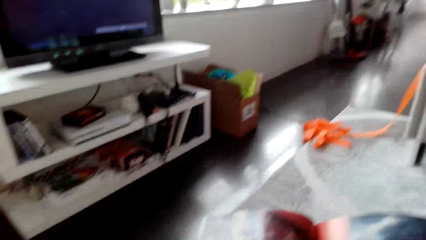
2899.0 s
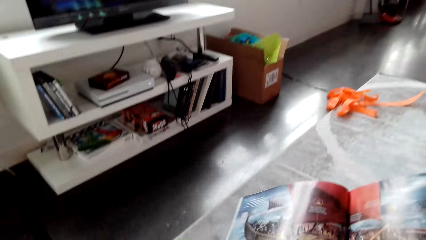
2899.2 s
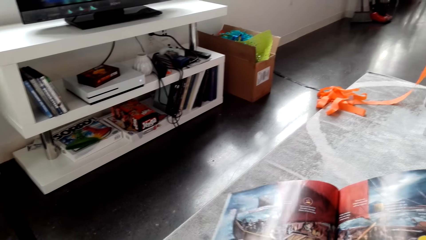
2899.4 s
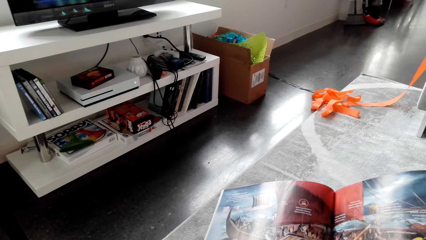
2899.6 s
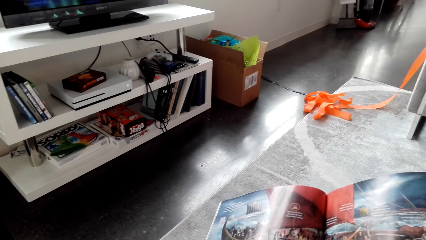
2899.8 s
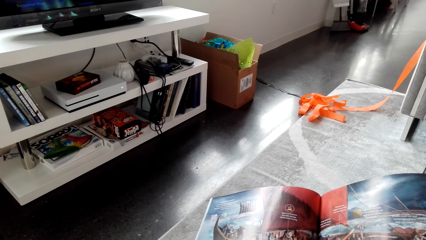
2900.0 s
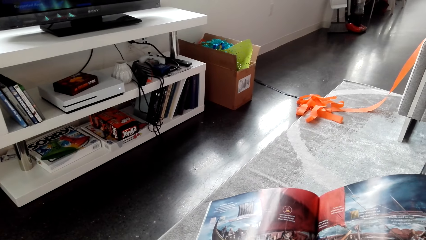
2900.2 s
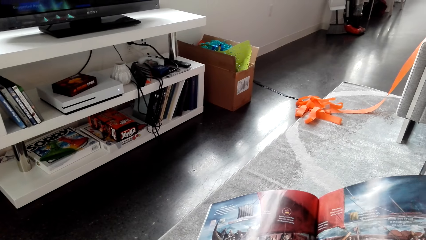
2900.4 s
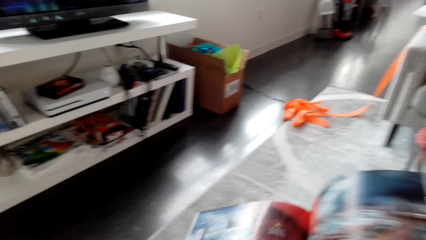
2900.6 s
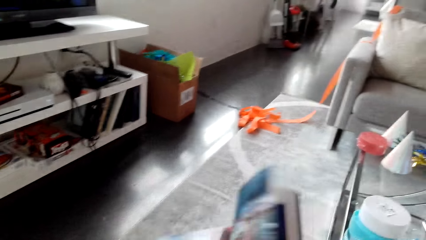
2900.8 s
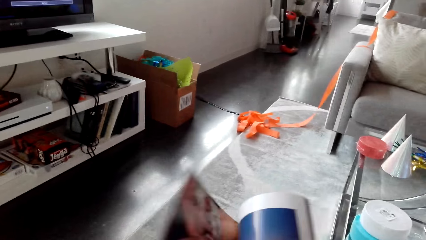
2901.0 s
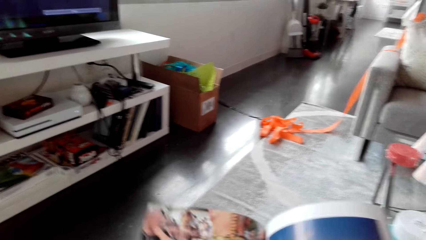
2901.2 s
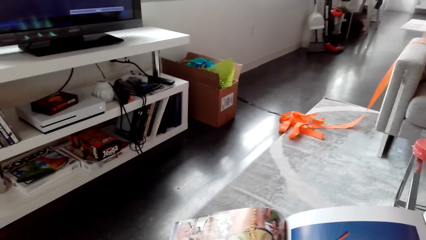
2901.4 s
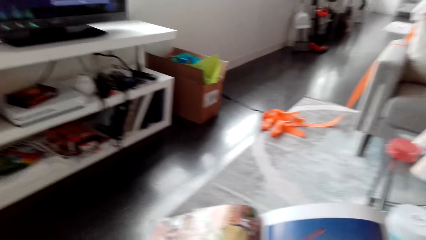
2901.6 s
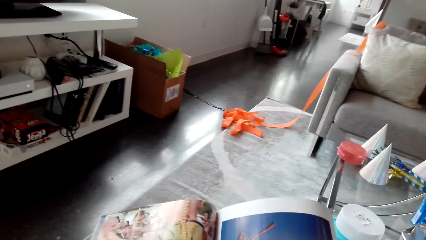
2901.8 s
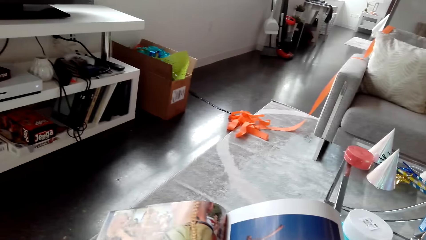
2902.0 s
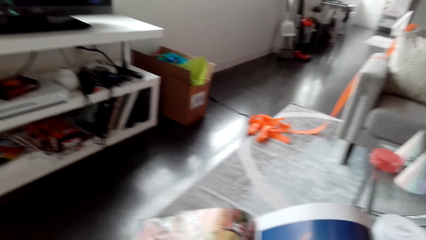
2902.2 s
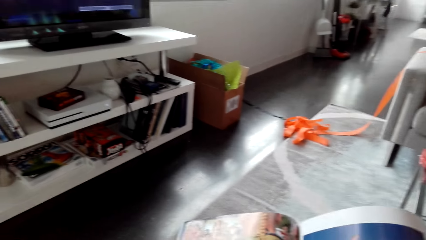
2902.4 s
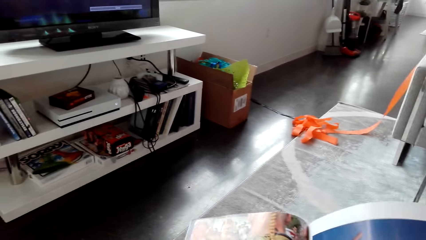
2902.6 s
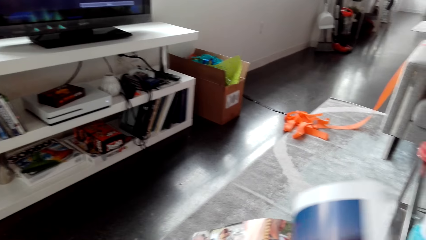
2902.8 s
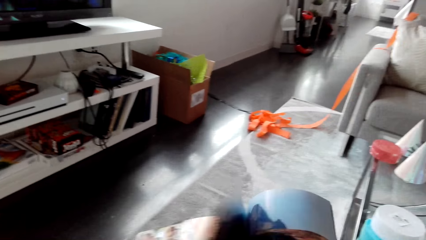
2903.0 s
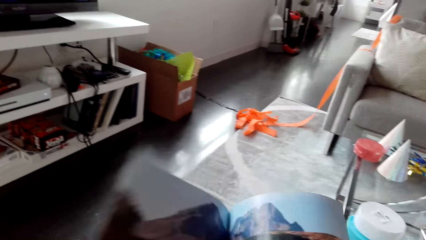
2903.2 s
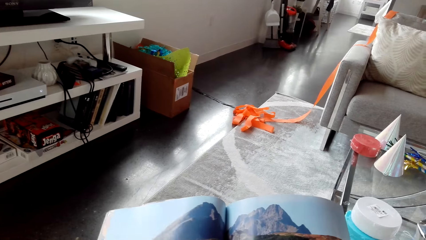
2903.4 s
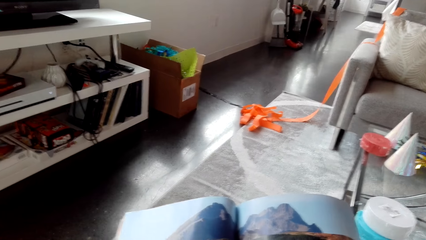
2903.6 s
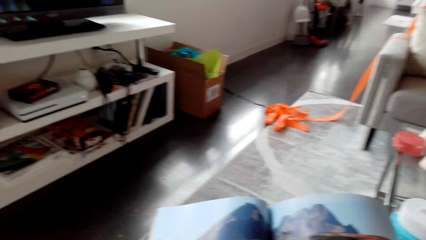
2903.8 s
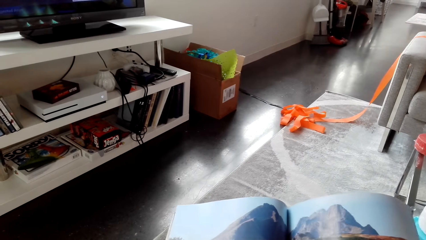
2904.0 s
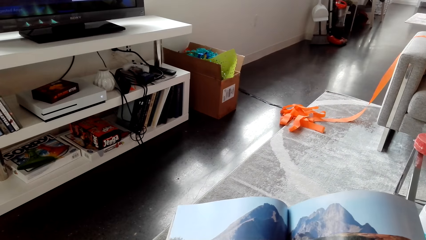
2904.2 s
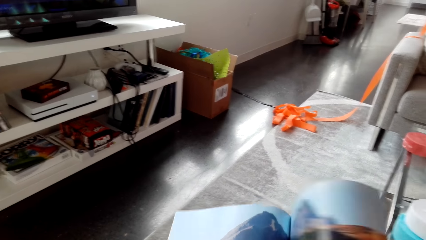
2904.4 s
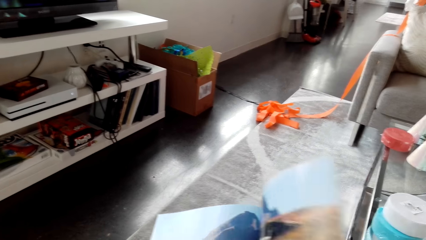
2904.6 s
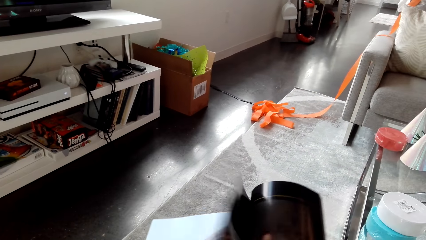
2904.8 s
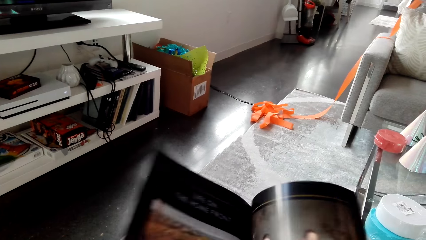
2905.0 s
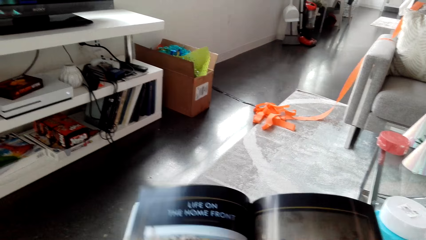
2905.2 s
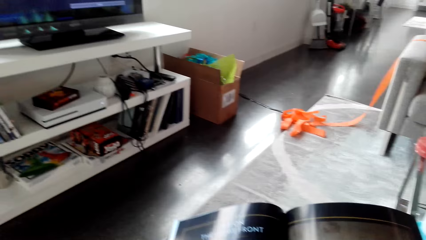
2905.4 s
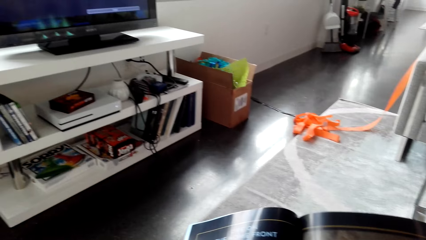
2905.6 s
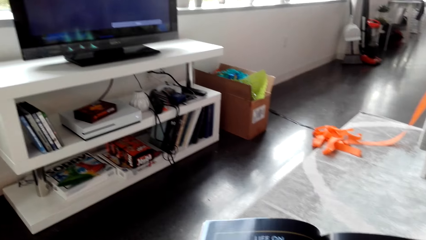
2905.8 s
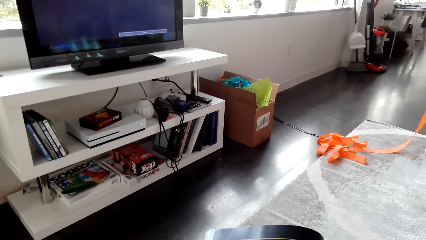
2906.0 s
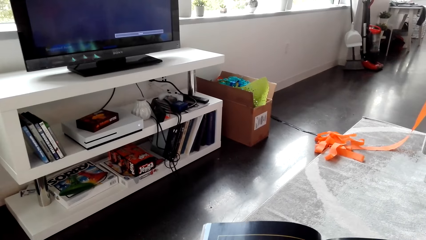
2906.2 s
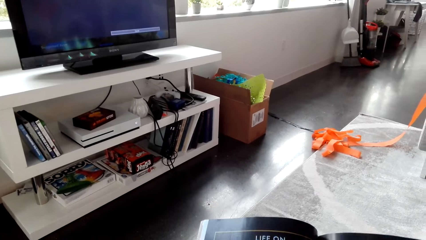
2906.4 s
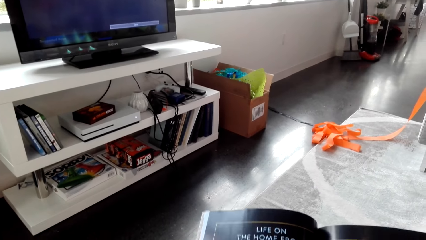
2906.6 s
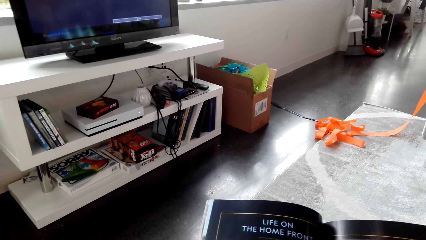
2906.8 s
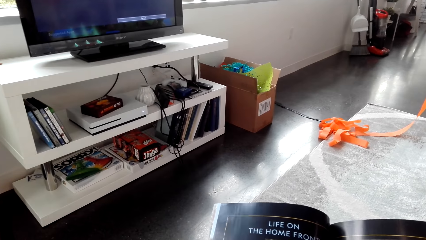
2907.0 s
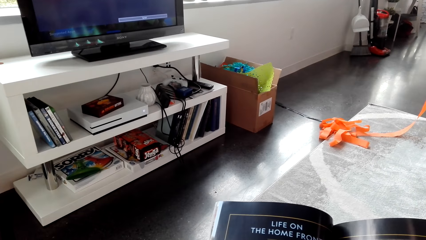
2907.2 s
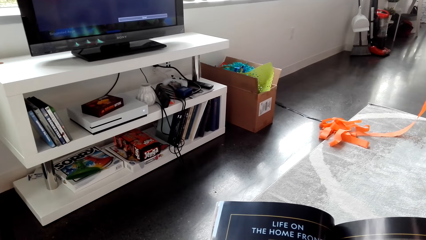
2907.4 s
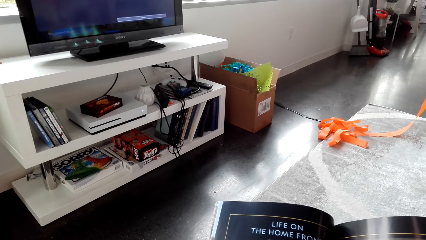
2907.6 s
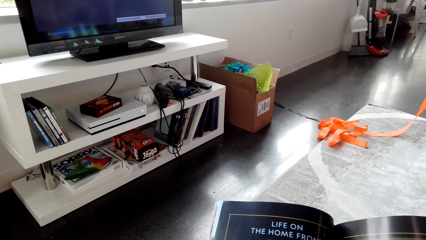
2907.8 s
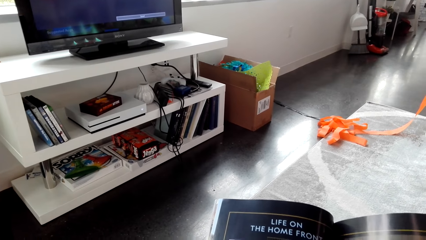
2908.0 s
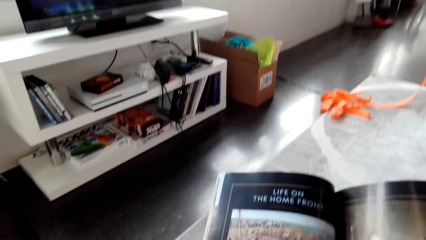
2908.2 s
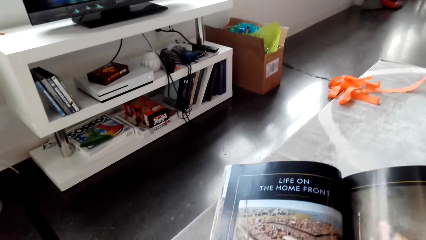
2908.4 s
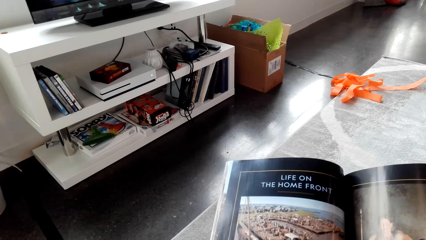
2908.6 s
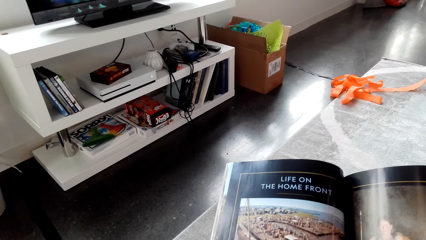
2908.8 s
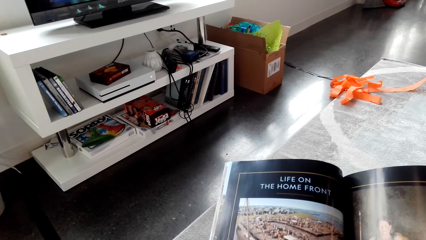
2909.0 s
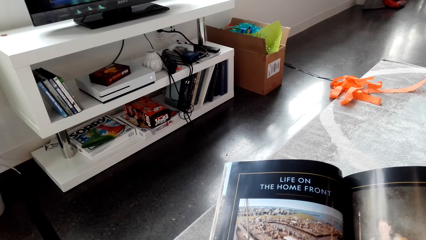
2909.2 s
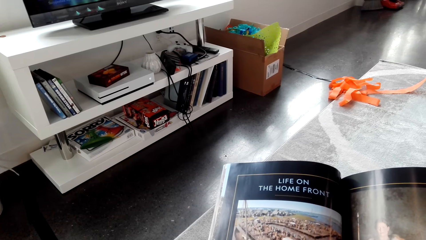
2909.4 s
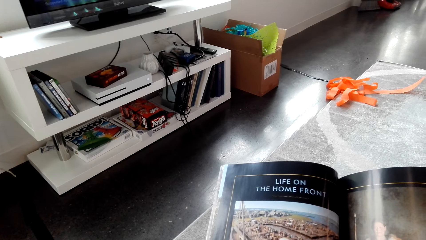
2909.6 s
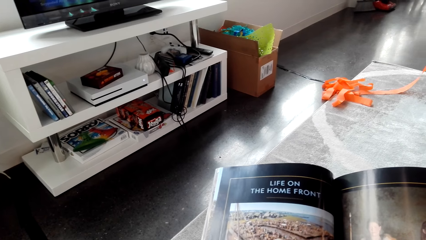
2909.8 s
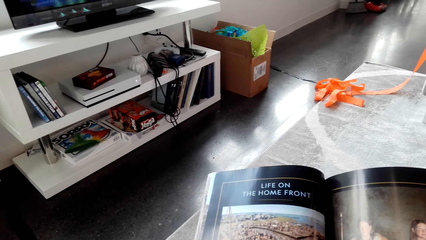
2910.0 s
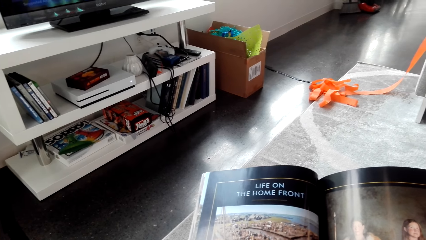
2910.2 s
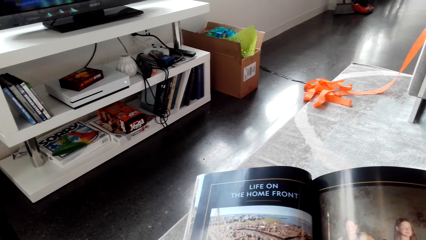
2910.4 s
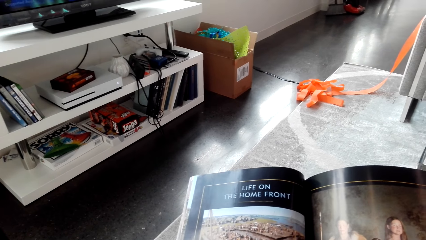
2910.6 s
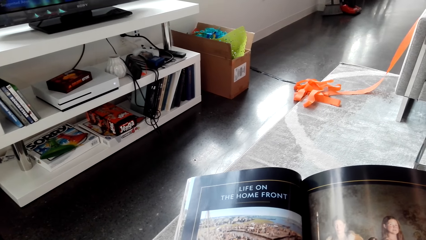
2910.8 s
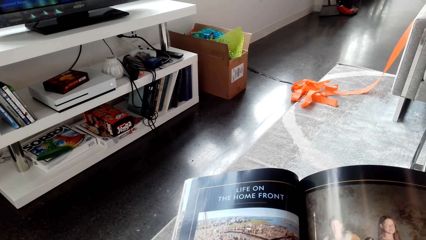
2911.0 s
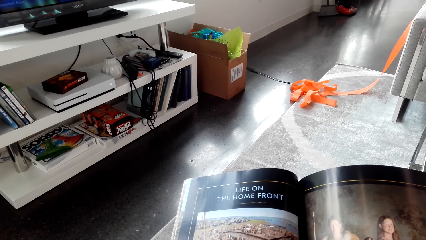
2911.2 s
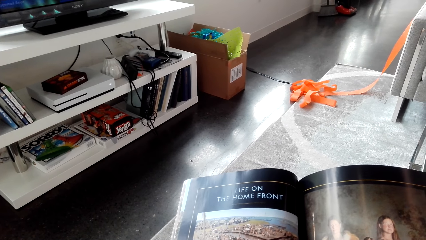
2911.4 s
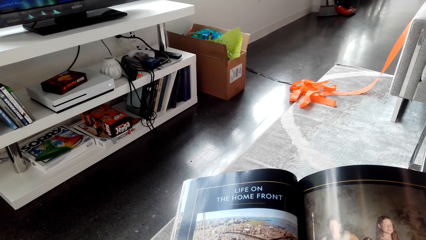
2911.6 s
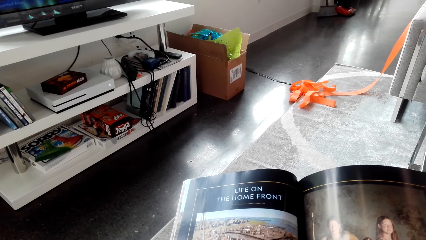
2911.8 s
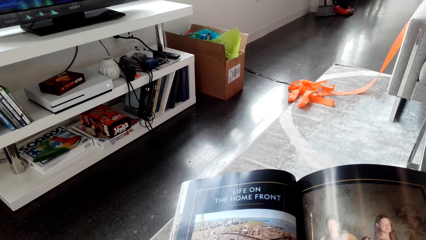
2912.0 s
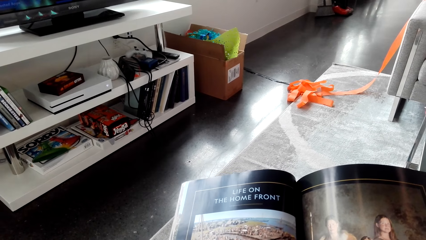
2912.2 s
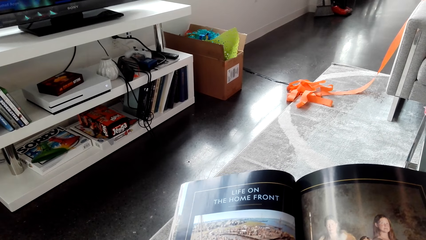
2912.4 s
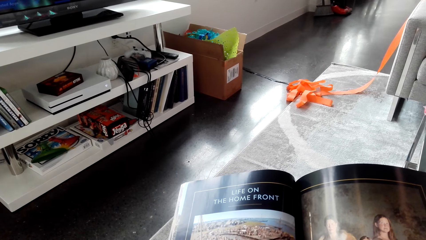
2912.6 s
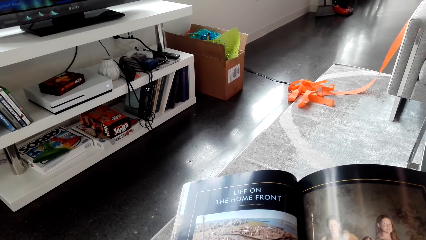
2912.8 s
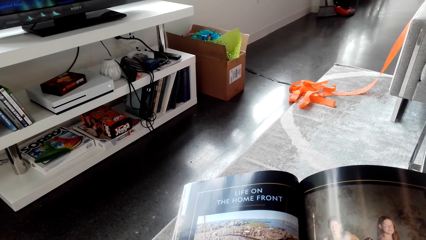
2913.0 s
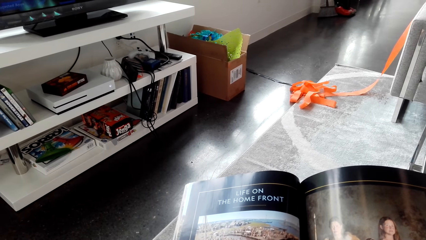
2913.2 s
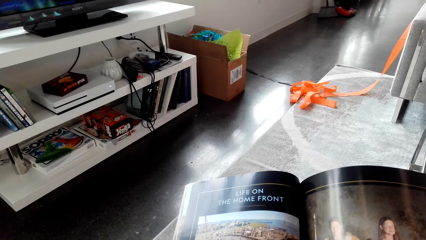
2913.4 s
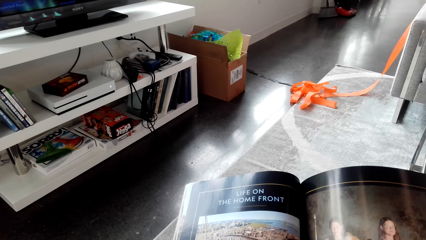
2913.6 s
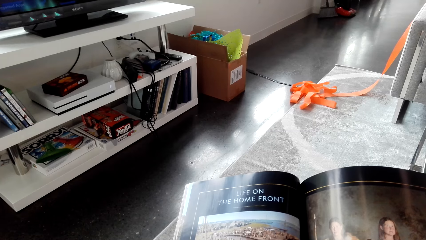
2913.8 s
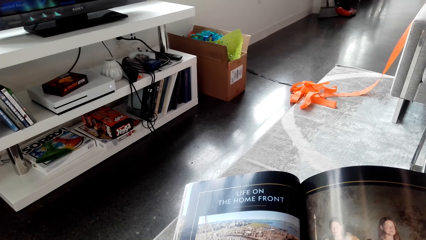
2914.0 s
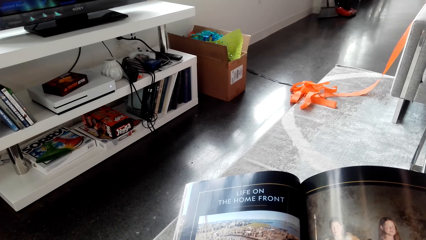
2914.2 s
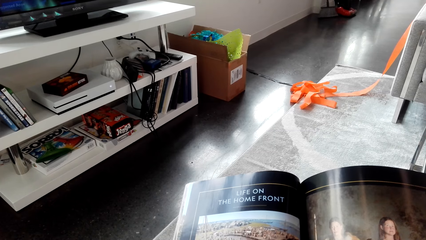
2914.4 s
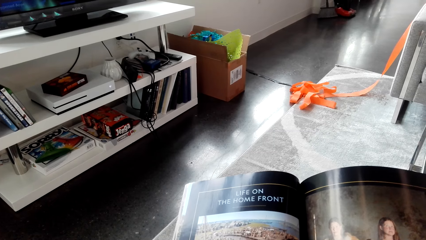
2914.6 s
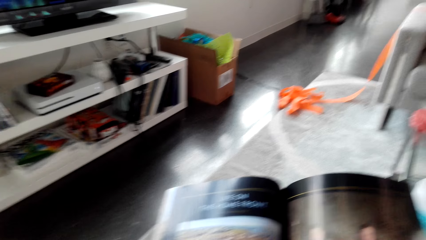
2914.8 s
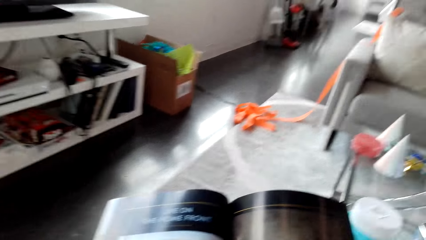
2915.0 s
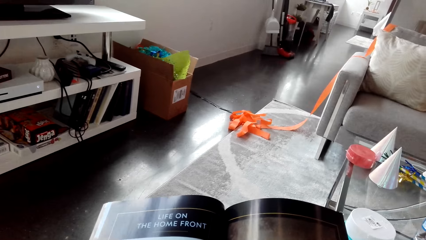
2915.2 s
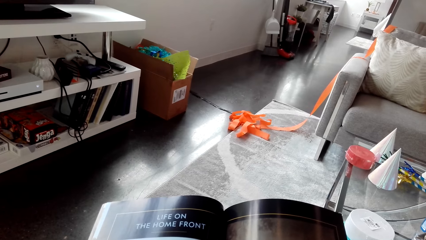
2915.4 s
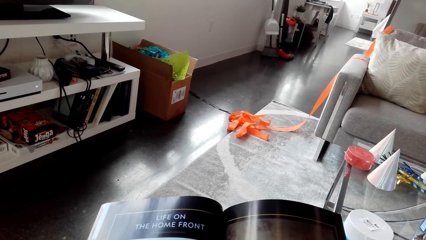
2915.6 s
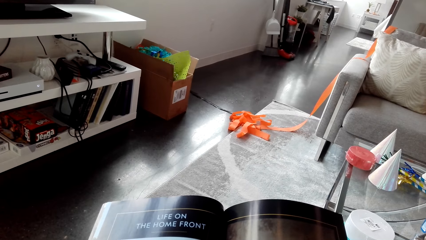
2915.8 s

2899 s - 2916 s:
The camera wearer opens a page. They open a page repeatedly.
